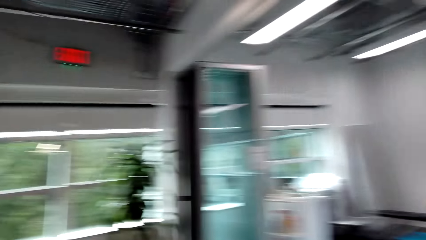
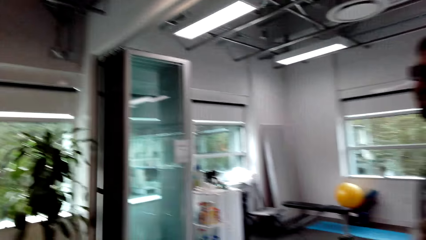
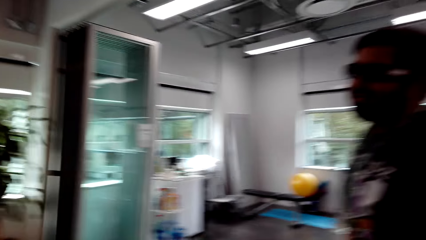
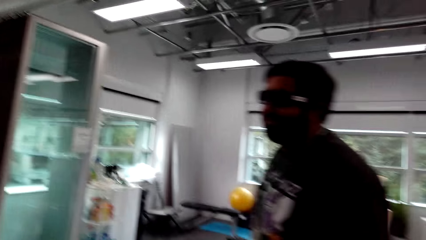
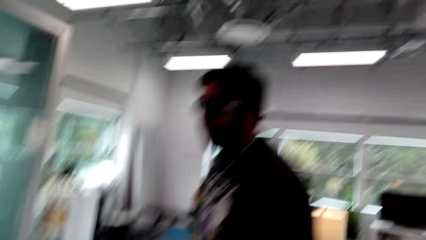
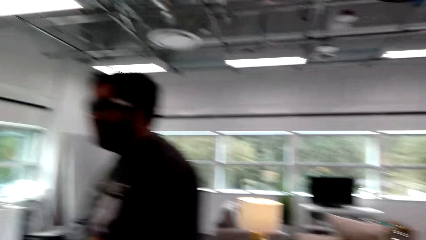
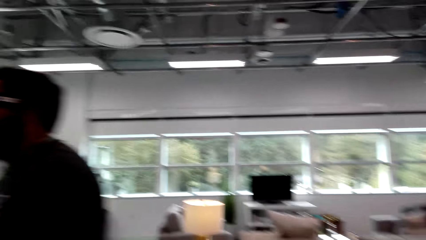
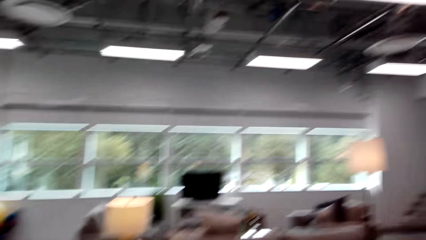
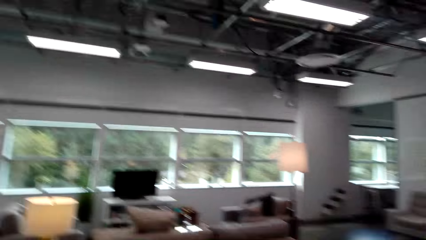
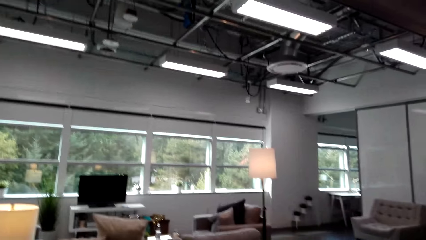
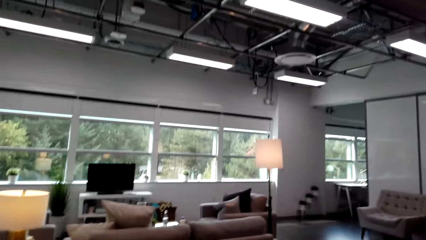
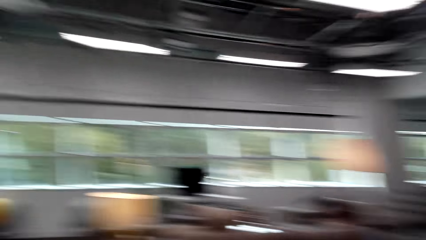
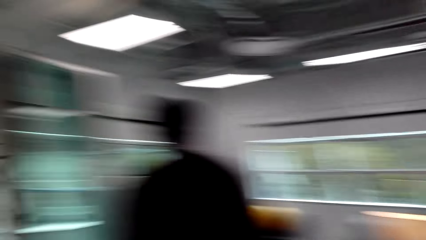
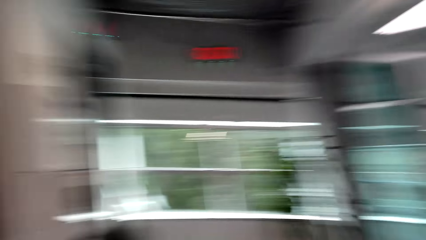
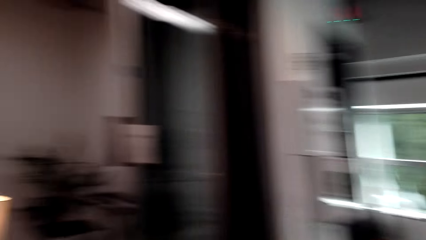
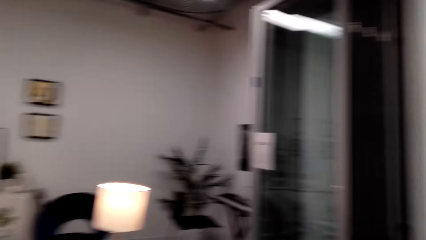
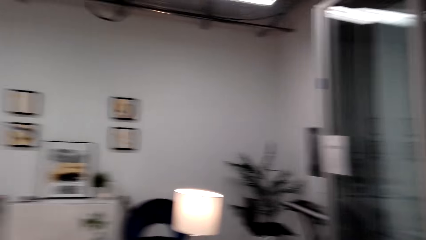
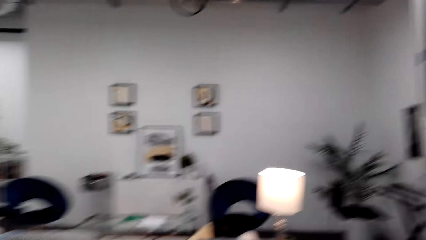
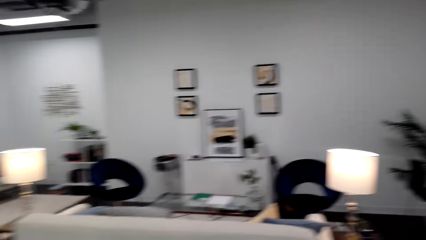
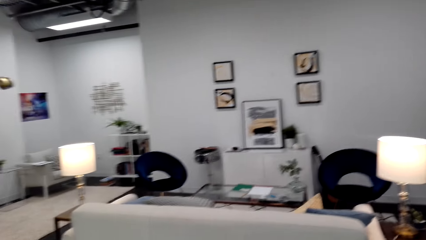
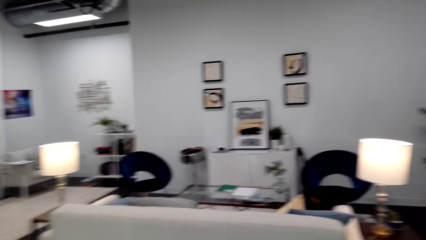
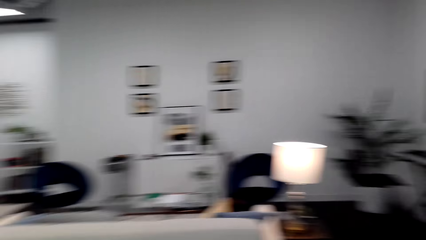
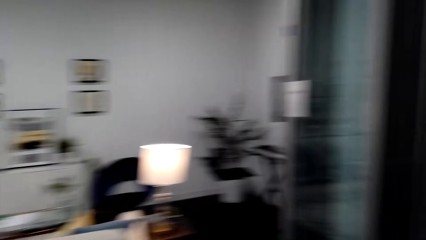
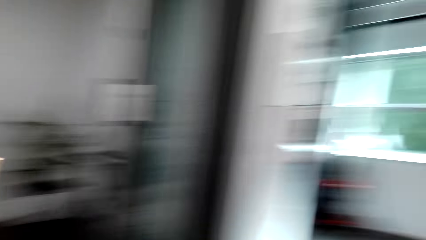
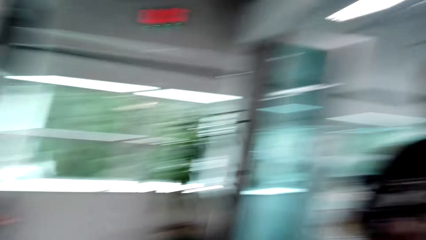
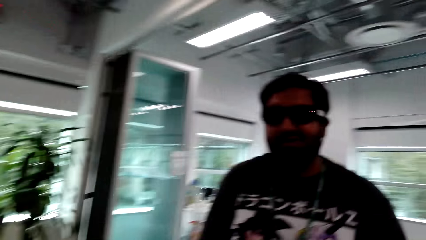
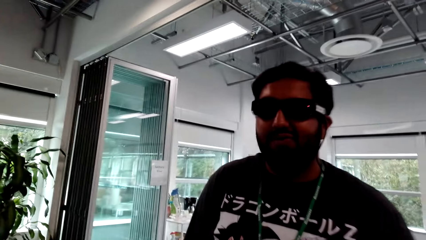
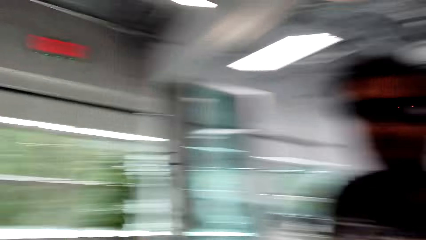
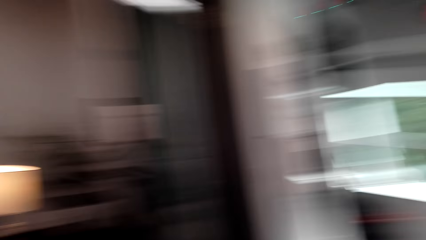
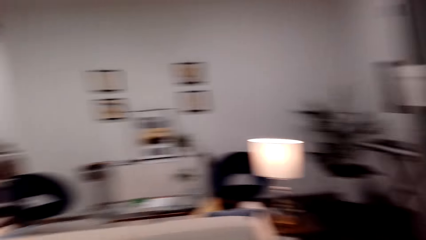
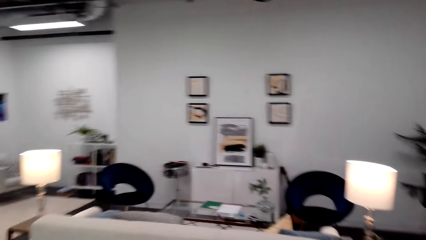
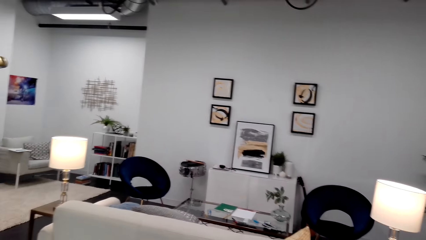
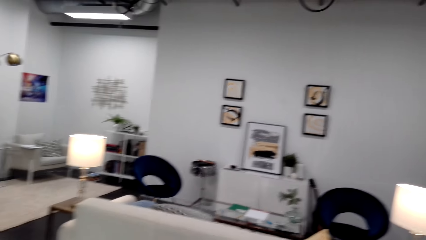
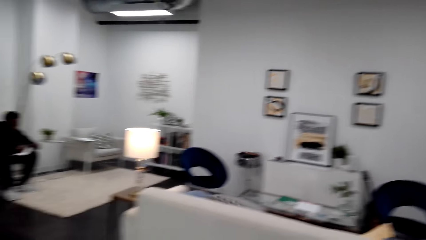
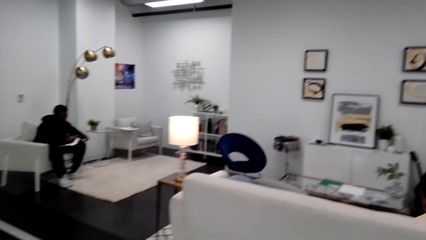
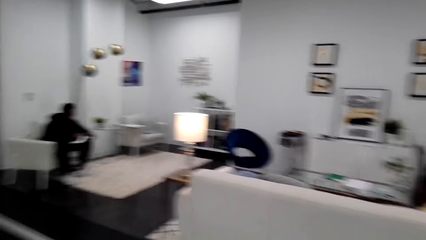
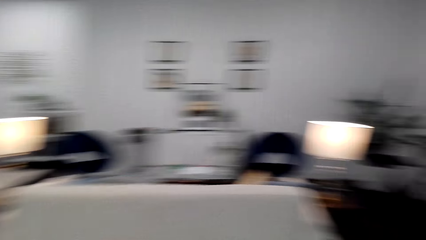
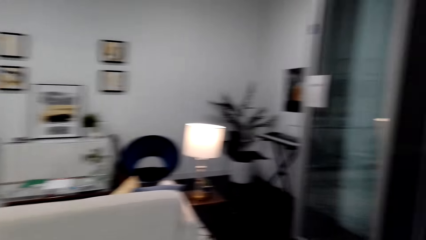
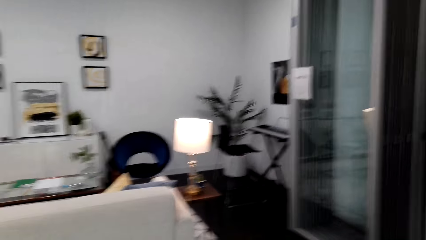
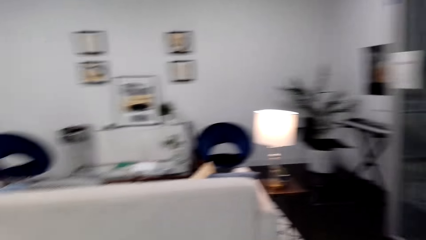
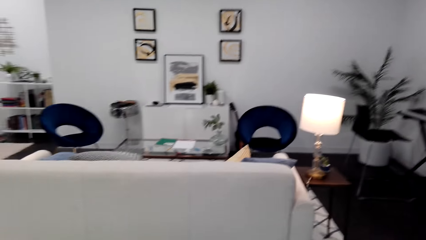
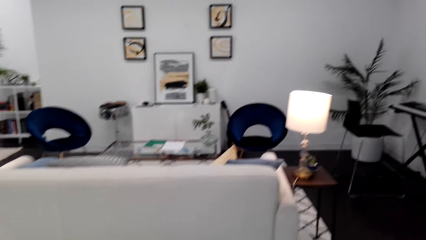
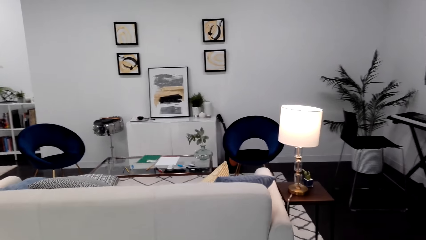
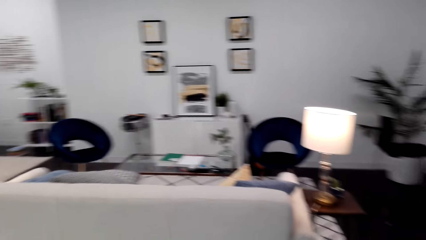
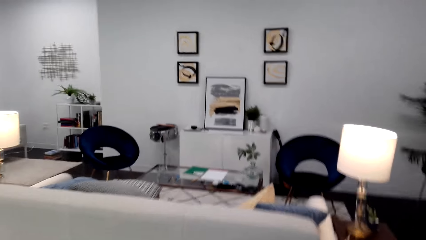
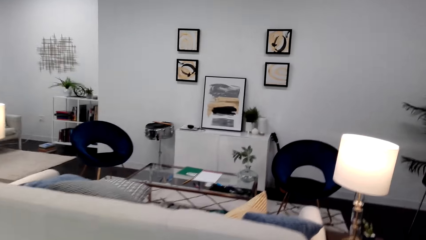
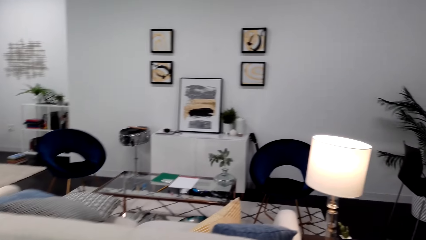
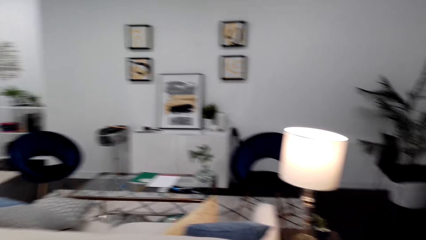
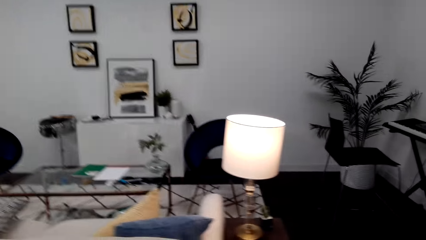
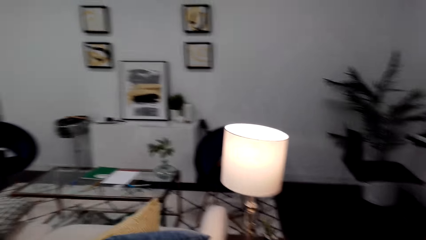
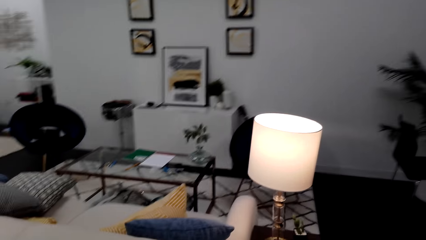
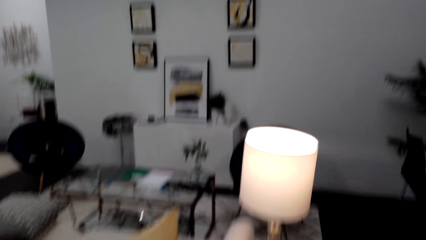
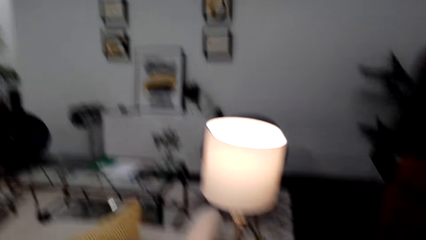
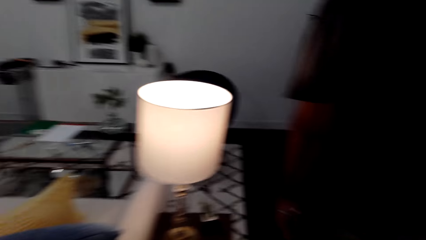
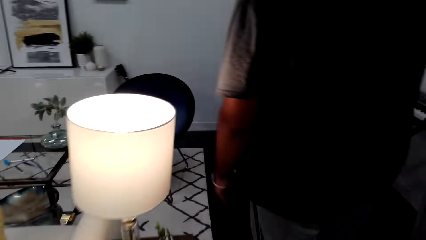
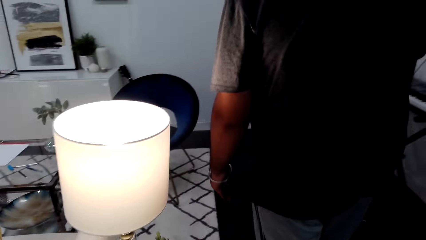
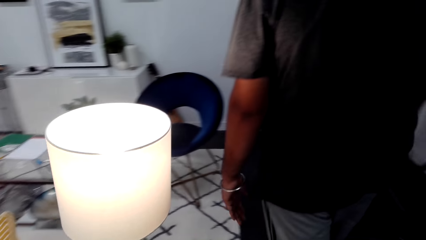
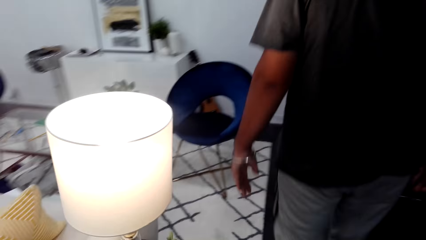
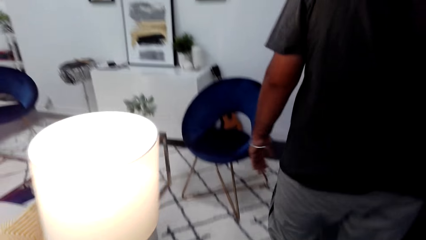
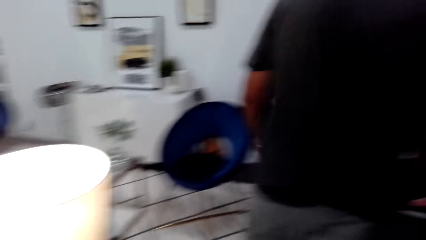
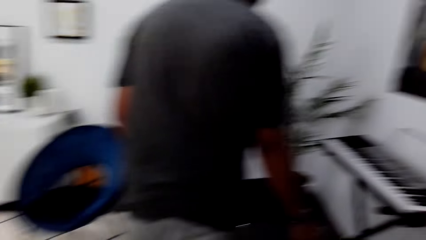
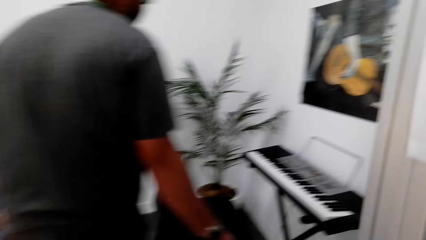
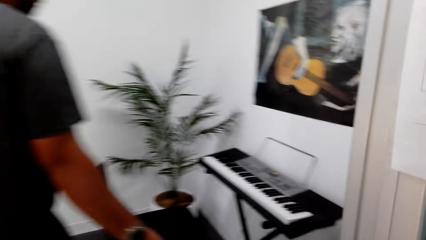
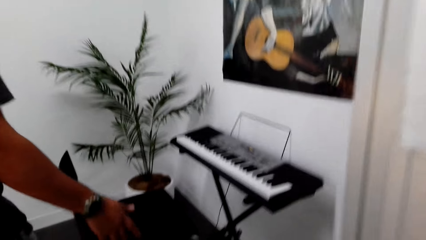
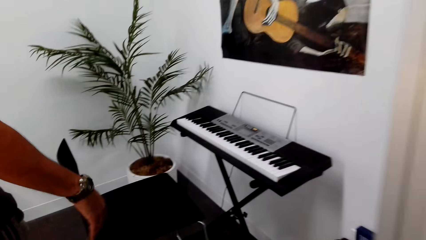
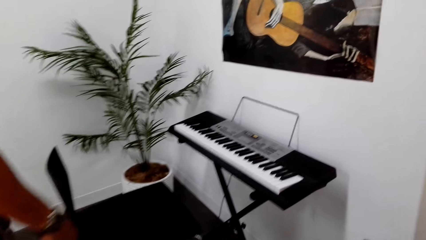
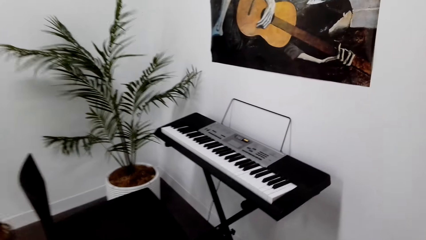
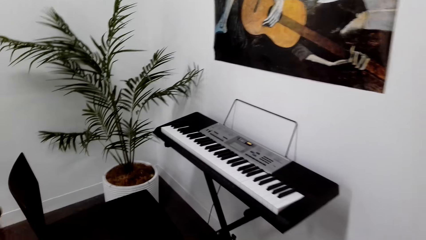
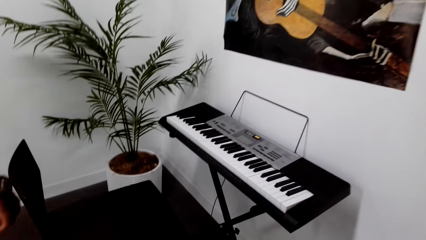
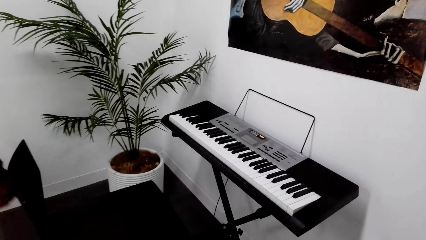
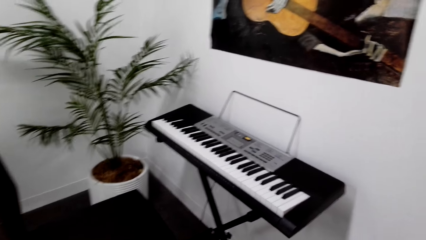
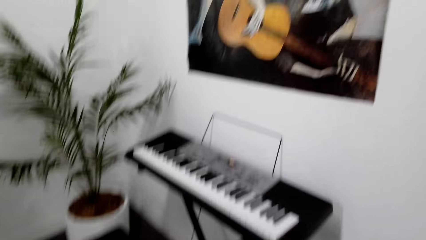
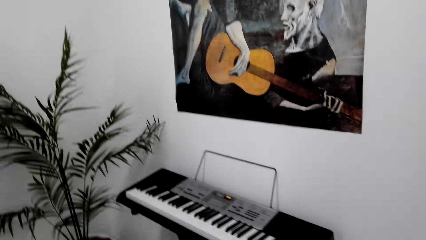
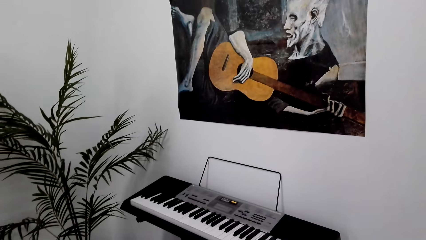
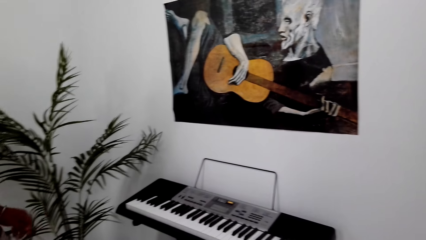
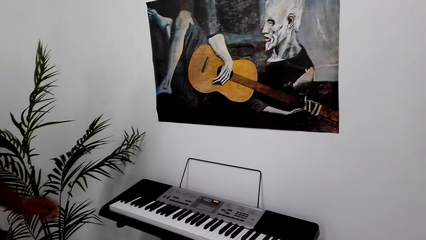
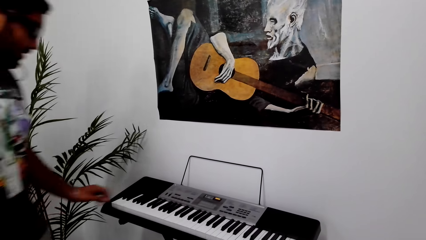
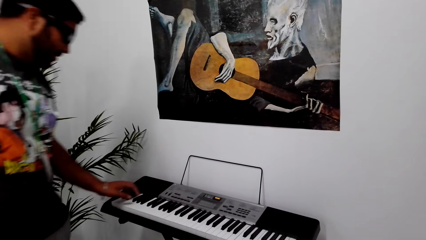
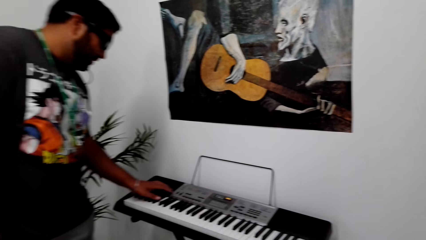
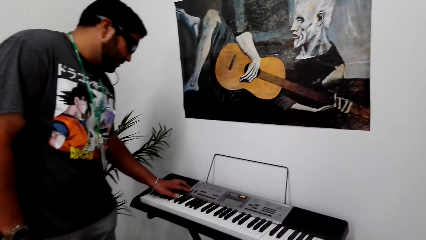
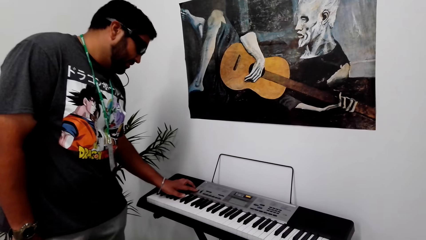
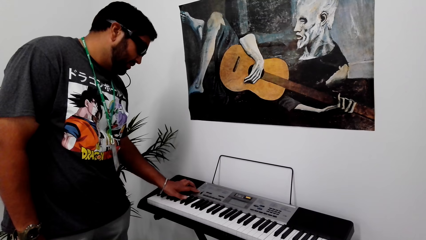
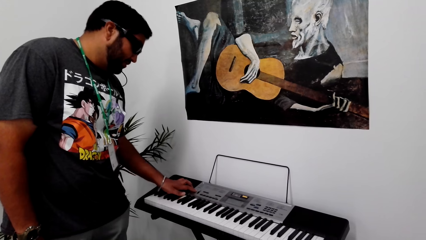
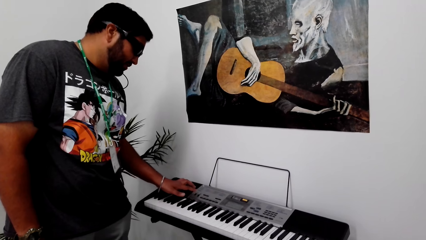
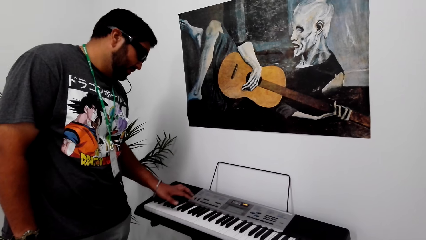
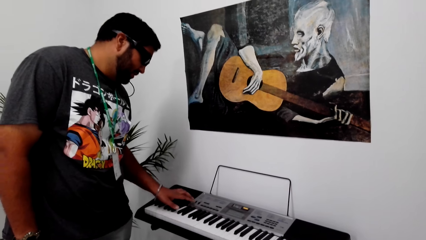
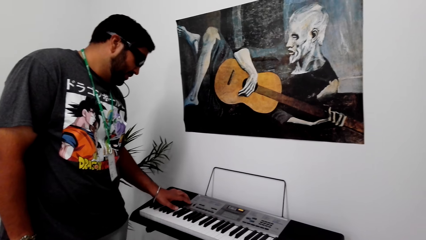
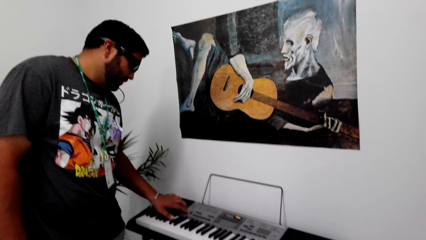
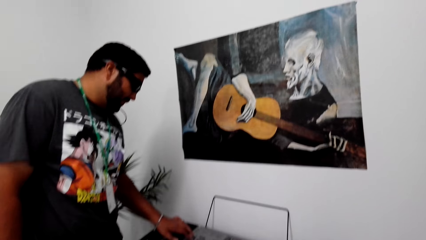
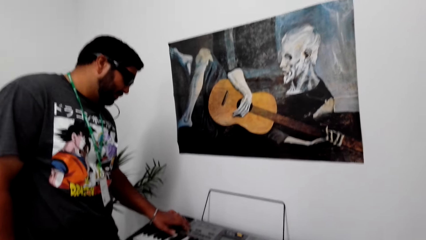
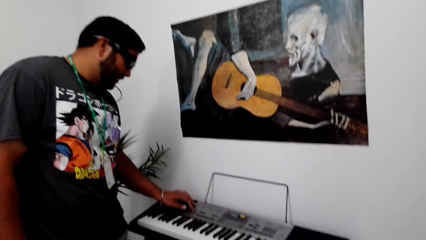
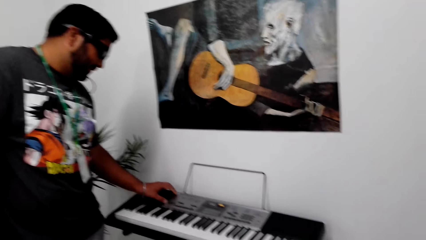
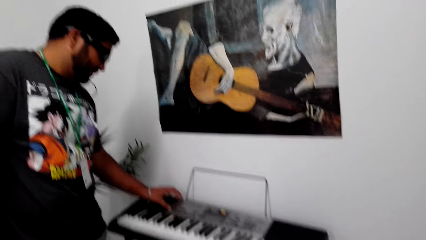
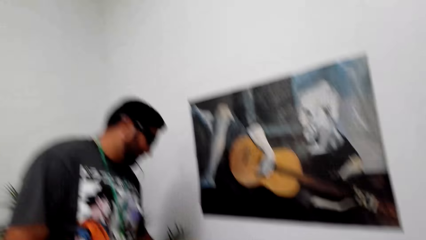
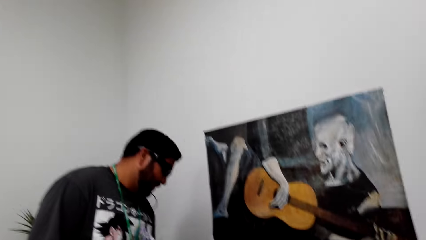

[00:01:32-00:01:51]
The camera wearer talks to a man and looks around. The man talks to the camera wearer. The camera wearer talks to the man. Another man holds papers. The camera wearer looks around, moves around and walks. The first man walks and talks to the camera wearer. The camera wearer talks to the first man. The first man moves around. The camera wearer looks at the piano. The first man talks to the camera wearer, touches the piano with his left hand and presses the piano.
